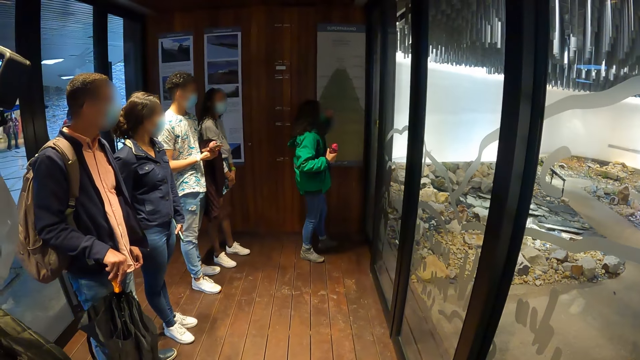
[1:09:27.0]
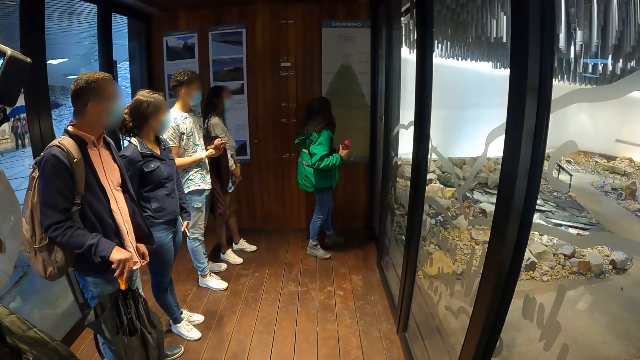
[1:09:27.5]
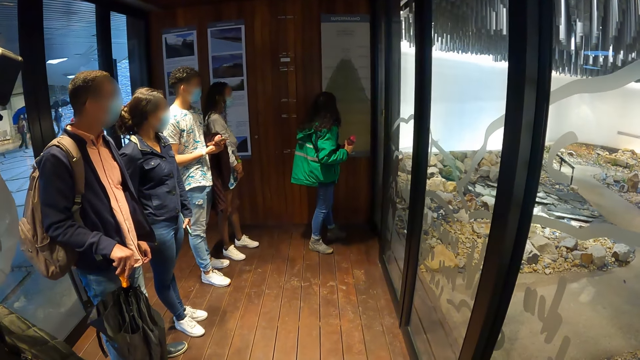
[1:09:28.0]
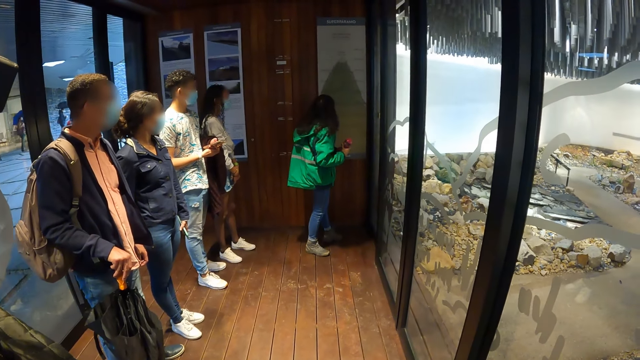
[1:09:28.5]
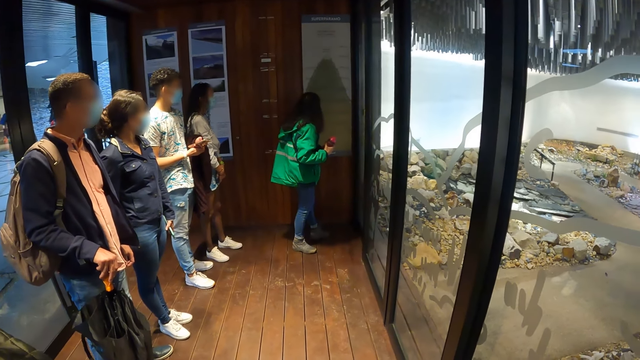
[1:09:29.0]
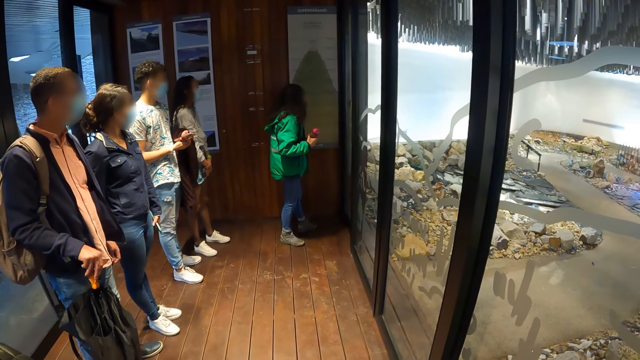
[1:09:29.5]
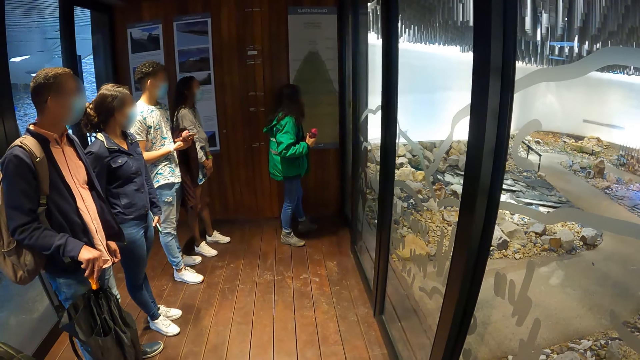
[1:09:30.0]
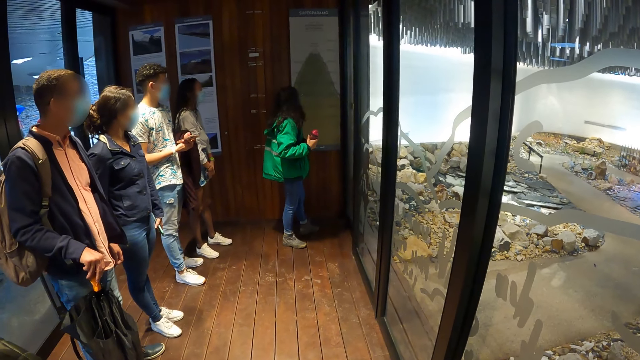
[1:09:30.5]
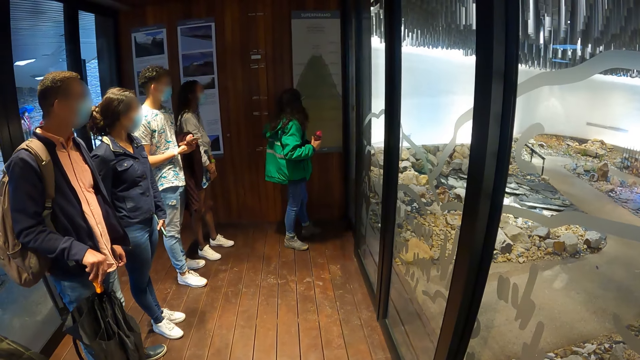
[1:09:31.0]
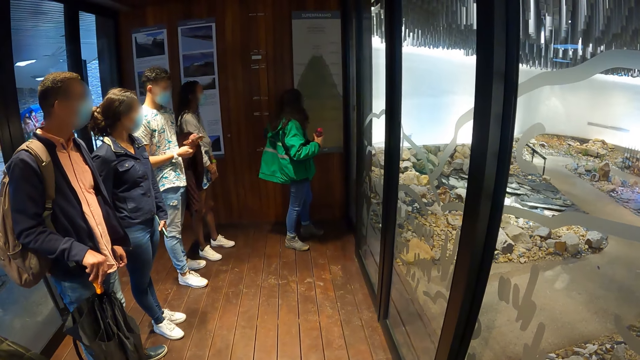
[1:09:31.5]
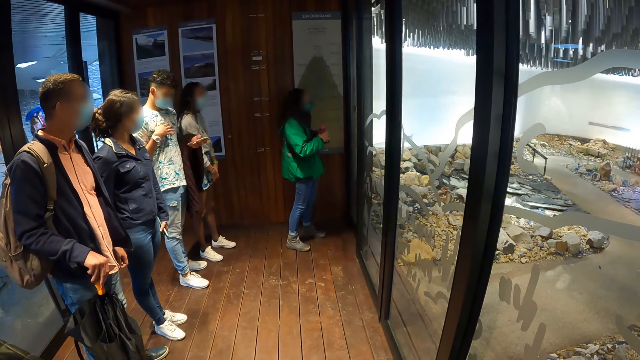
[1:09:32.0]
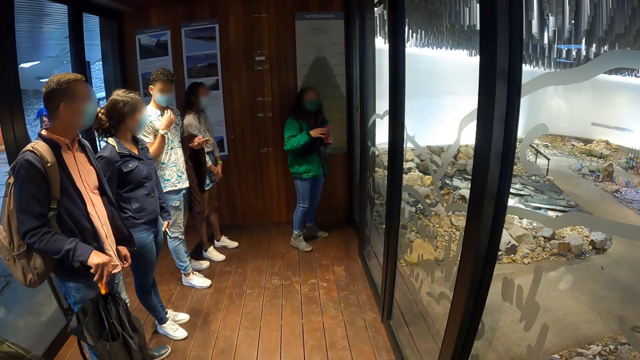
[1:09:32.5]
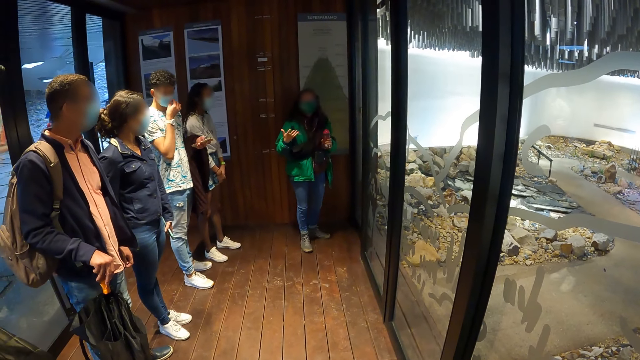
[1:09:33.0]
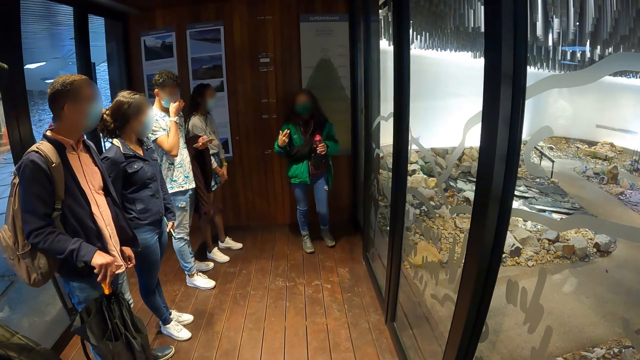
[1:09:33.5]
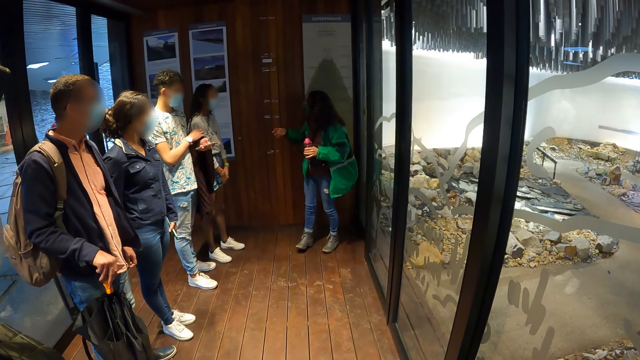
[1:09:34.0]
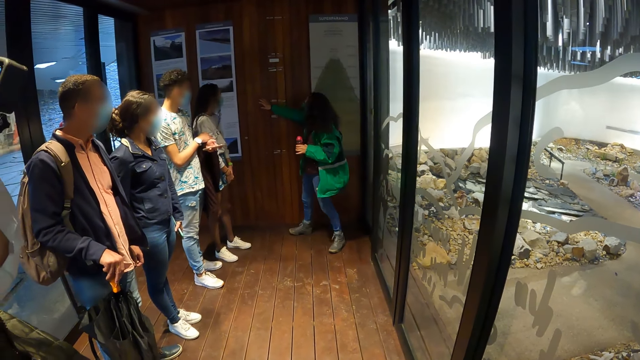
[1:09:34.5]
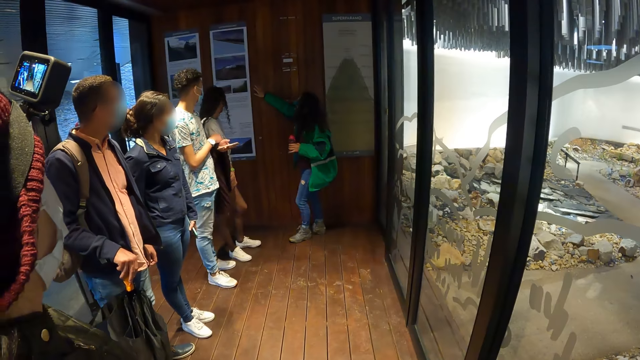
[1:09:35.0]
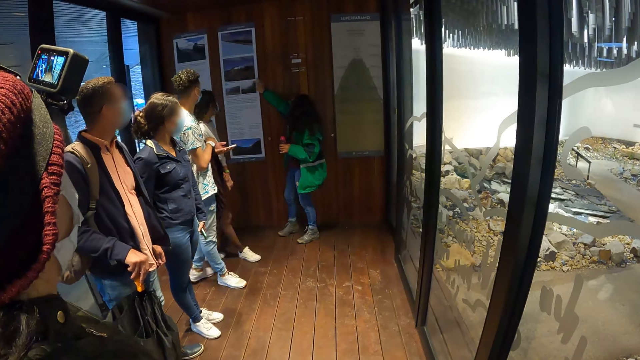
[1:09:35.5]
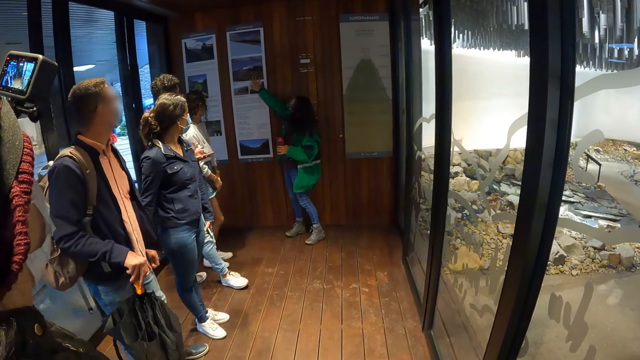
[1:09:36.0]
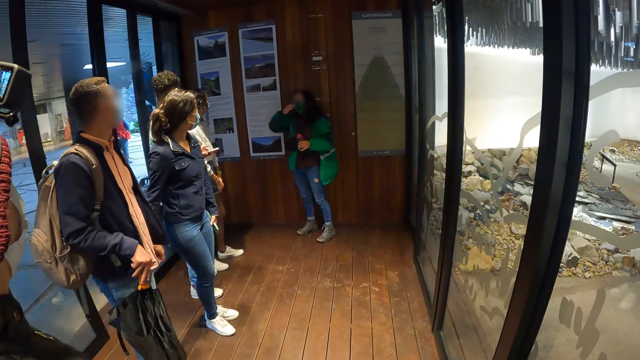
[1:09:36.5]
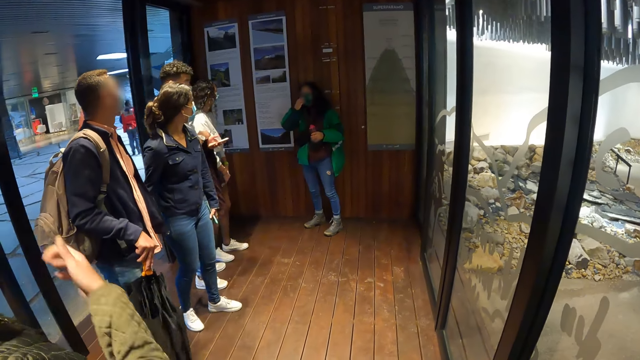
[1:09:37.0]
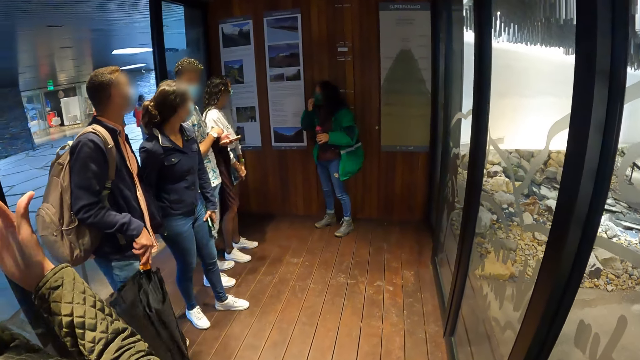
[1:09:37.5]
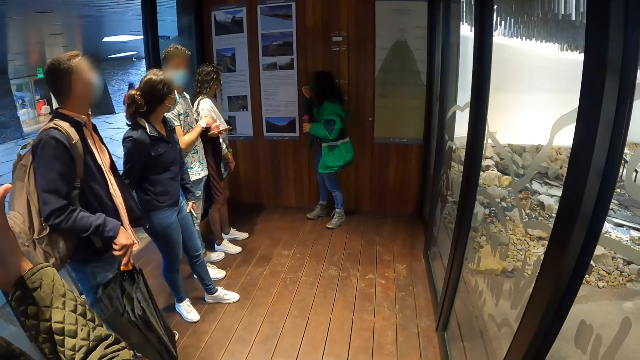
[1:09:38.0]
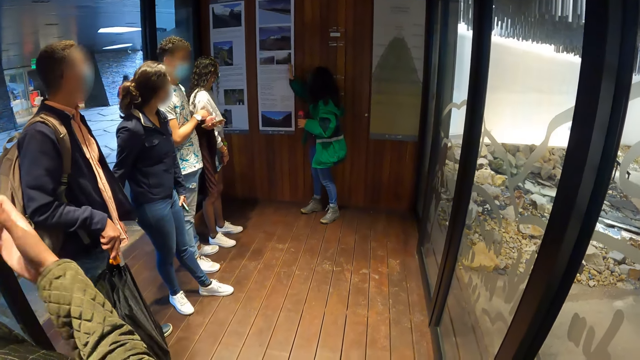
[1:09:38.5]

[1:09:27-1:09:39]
The woman adjusts the face mask with her left hand. The camera wearer looks at the woman. The woman passes the bottle from her right hand to her left hand. The woman places her right hand on the board on the wall. The woman adjusts the face mask with her right hand.

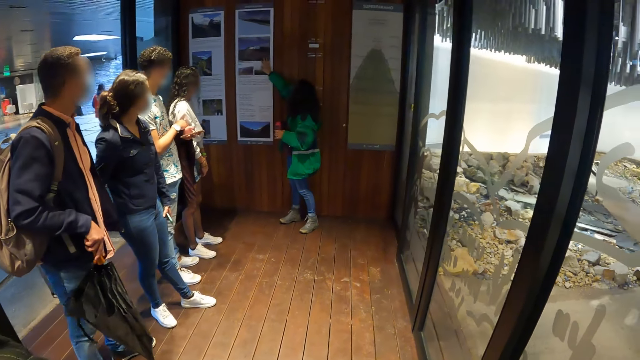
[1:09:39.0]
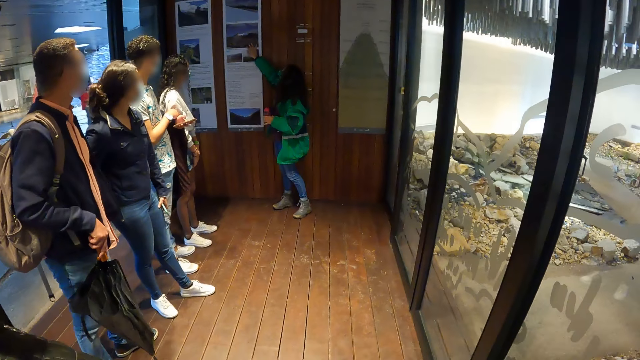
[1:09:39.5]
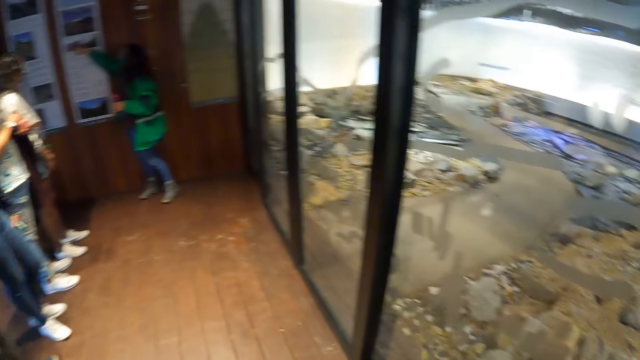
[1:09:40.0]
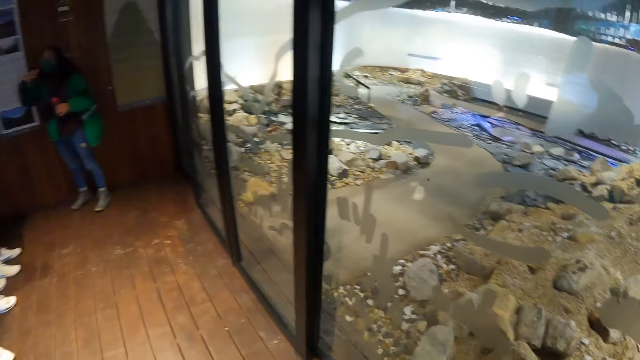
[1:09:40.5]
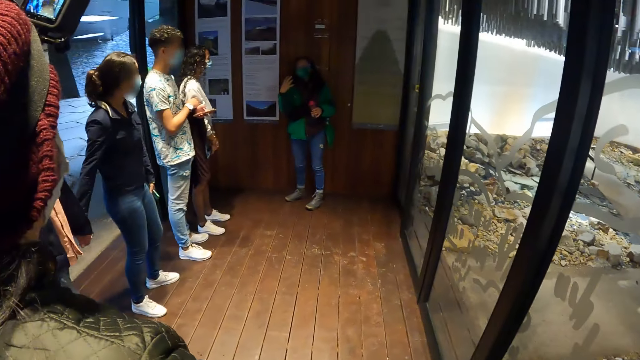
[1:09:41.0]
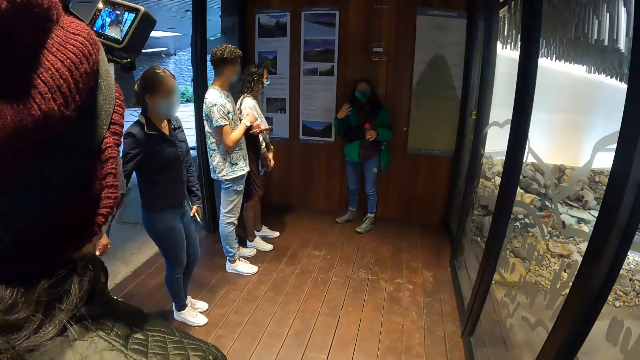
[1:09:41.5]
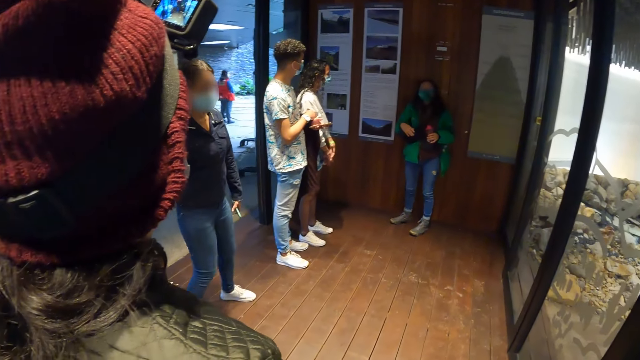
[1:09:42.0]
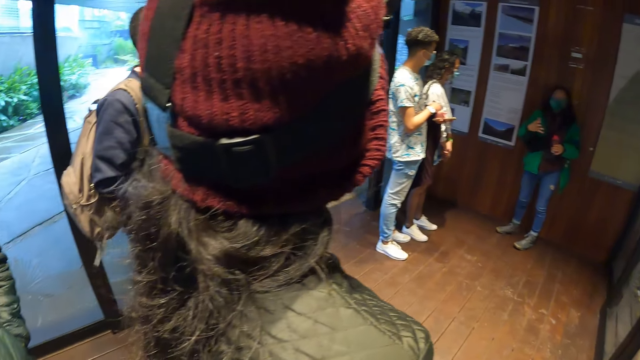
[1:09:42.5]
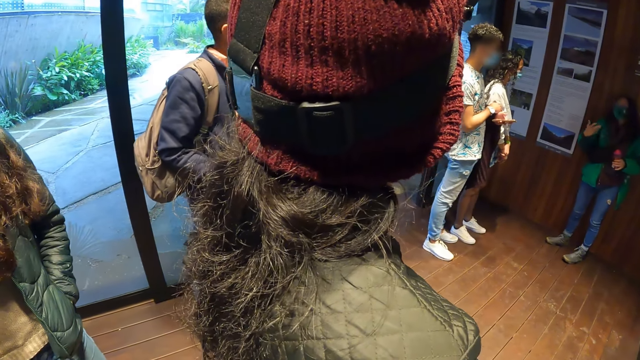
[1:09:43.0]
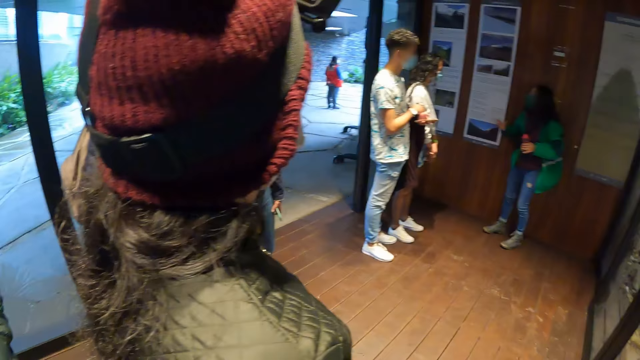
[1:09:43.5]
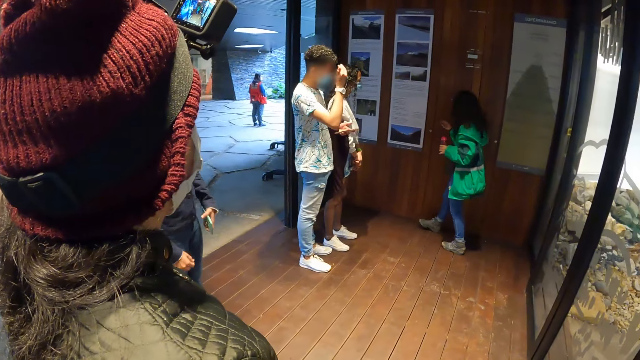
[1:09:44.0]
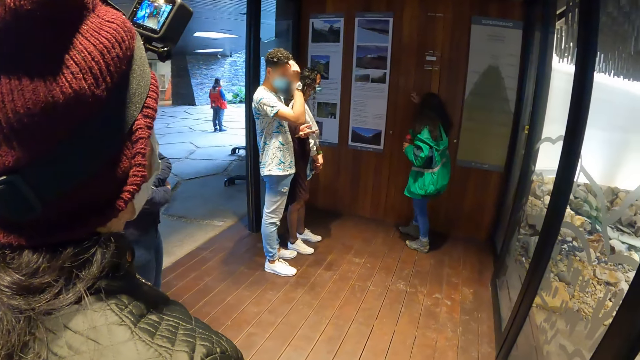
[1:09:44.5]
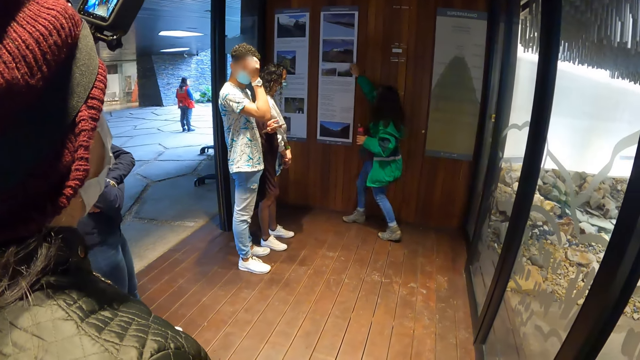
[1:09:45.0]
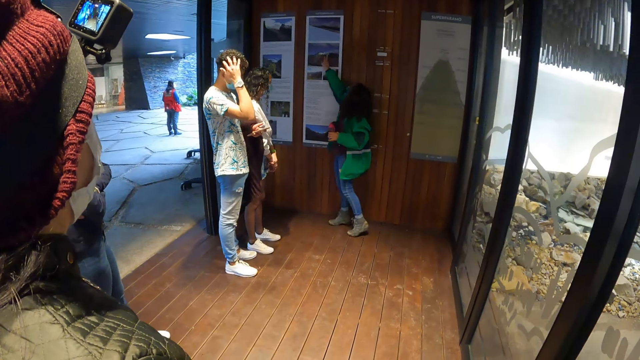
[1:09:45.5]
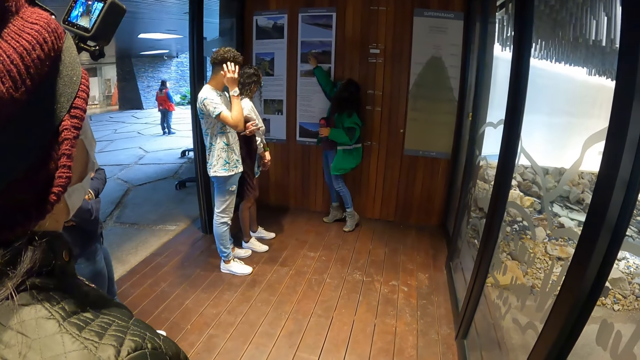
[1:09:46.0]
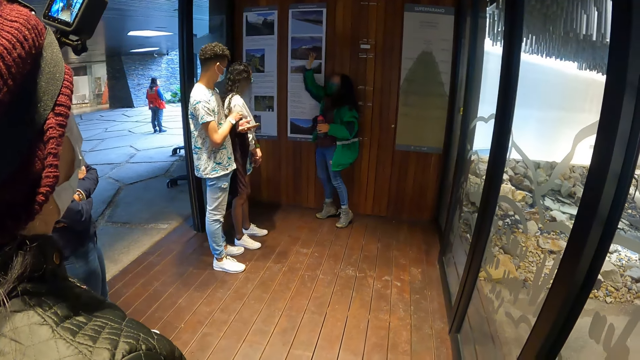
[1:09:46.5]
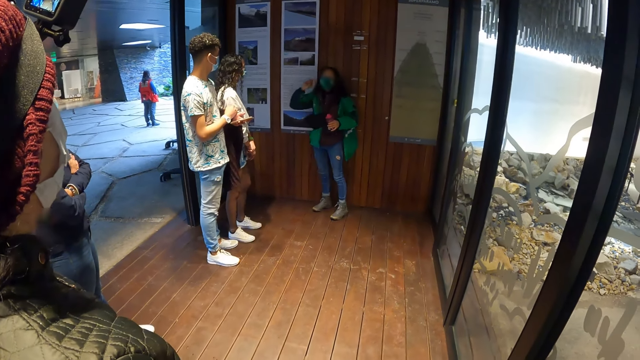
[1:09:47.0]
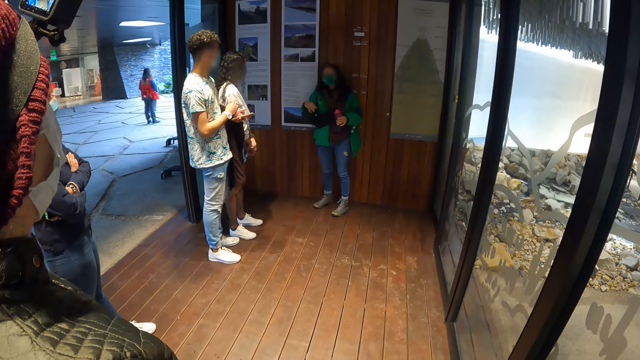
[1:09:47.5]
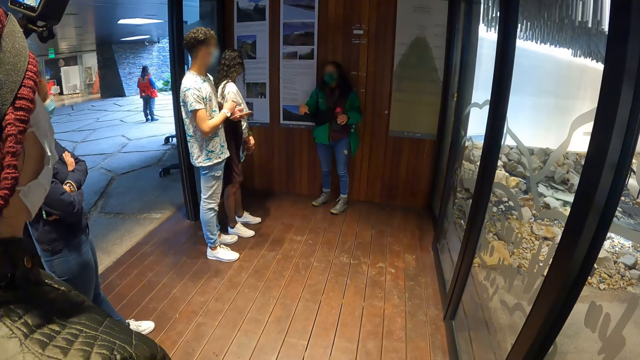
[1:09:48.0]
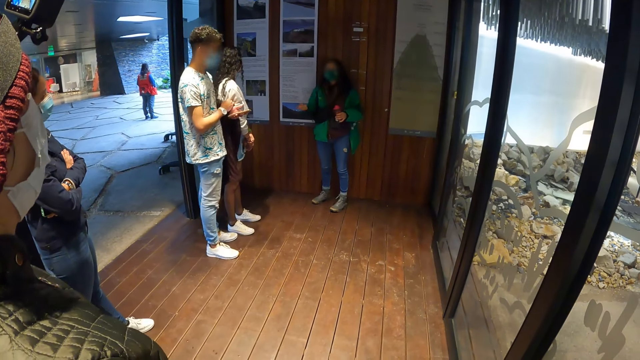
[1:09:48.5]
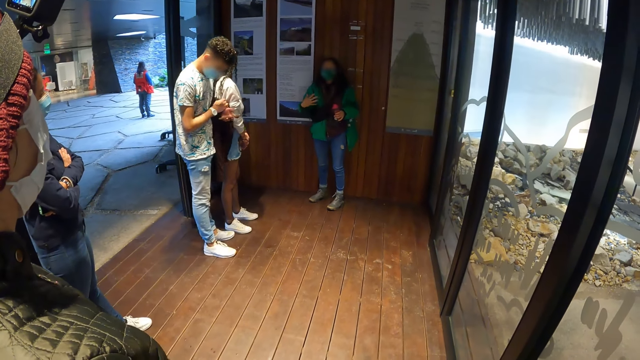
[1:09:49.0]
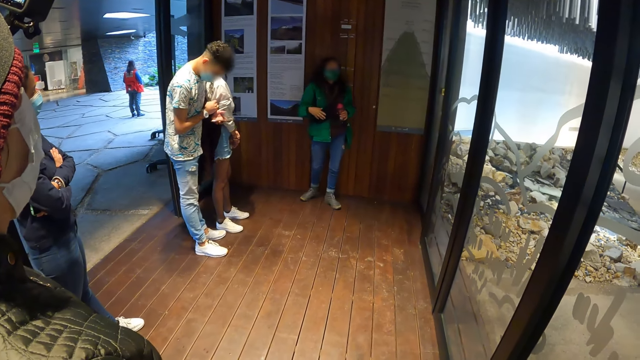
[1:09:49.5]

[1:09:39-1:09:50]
The woman places her right hand on the board on the wall. The camera wearer looks around. The woman places her right hand on the board on the wall again. The camera wearer looks at the woman.
